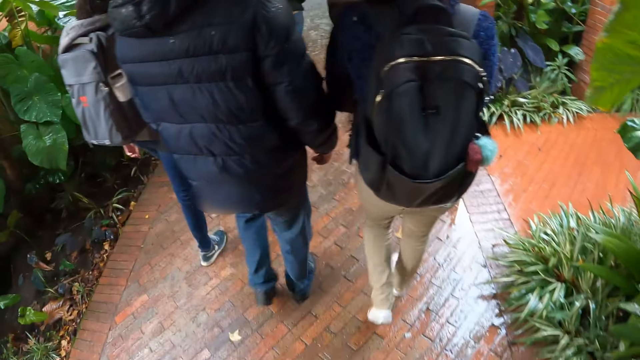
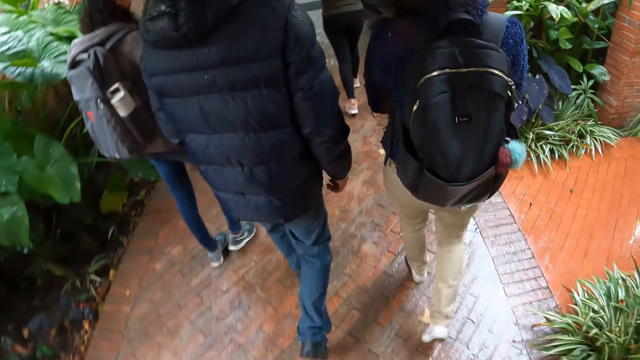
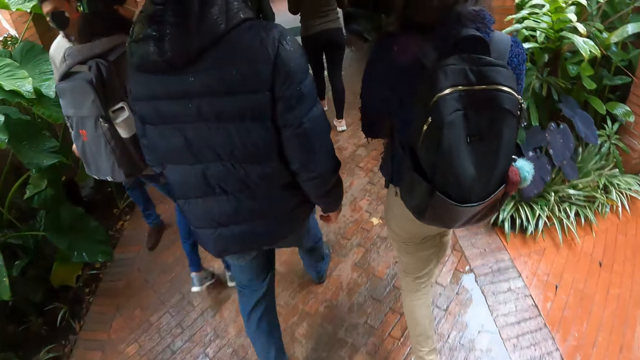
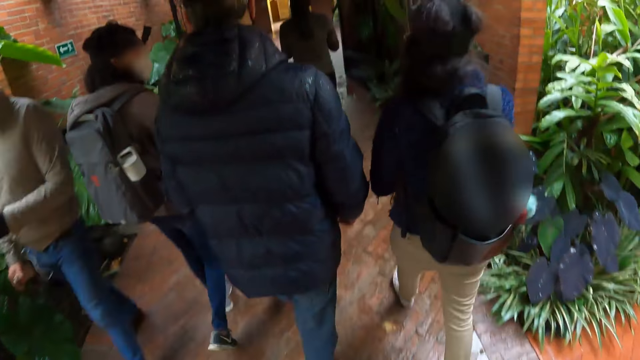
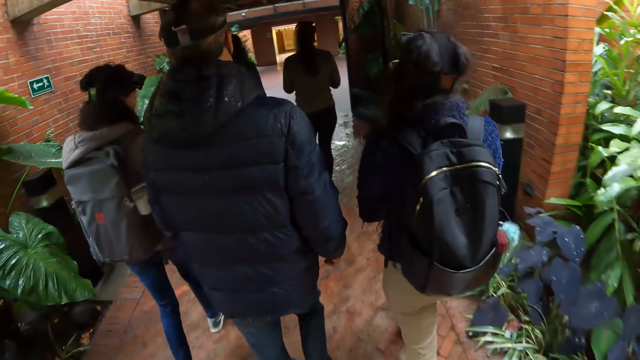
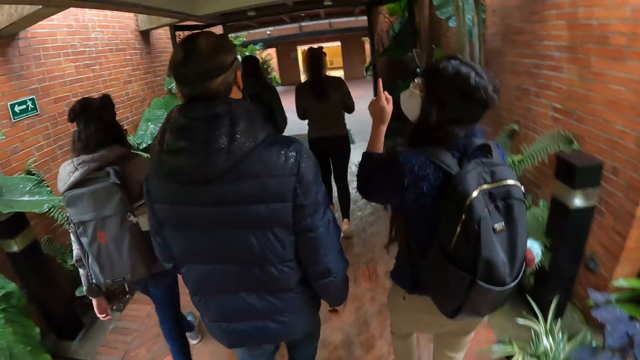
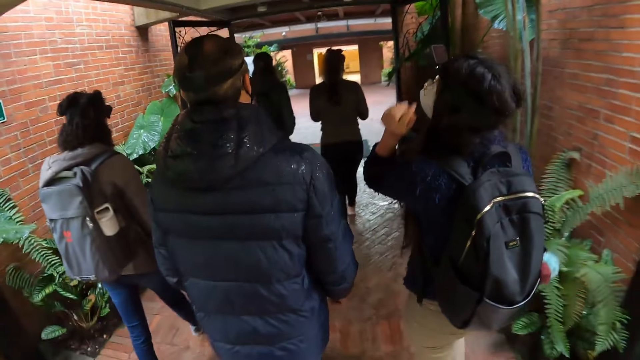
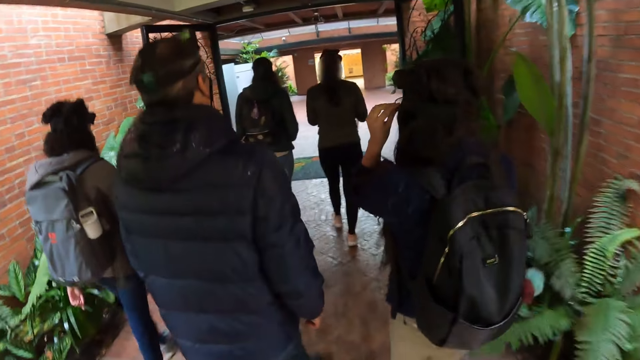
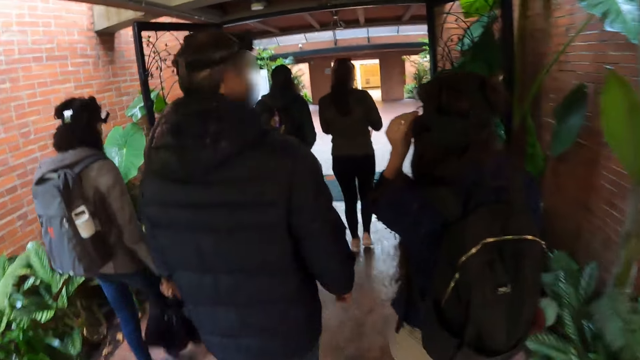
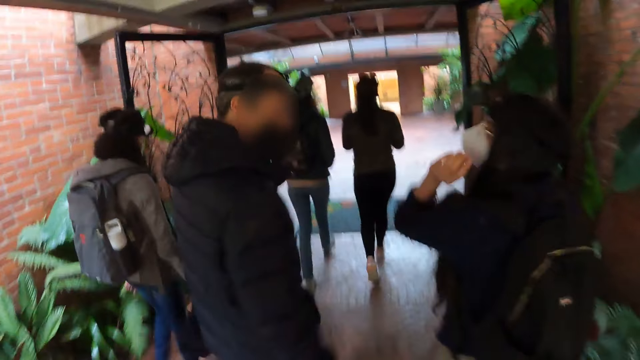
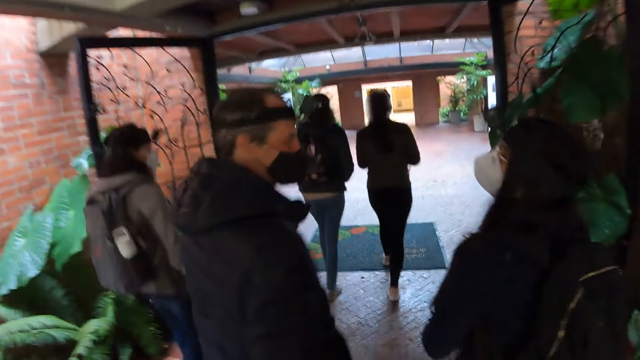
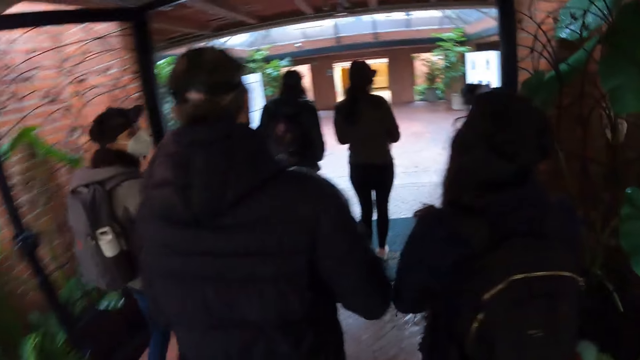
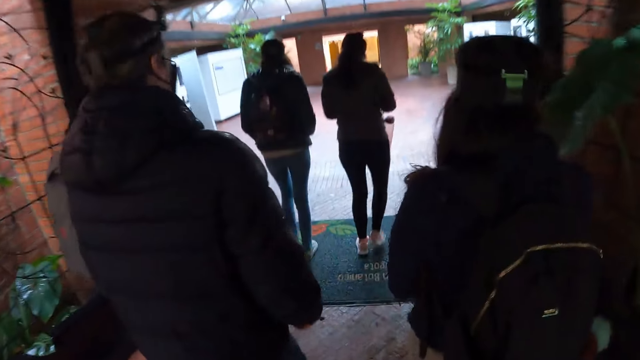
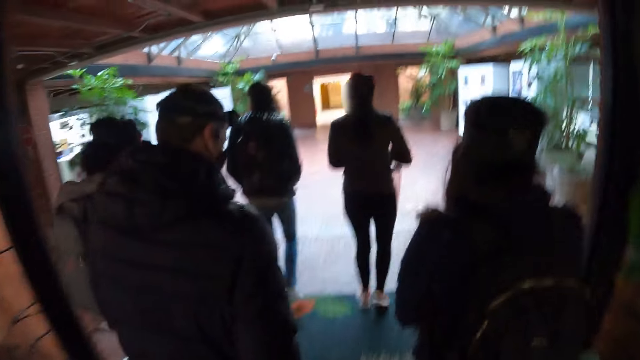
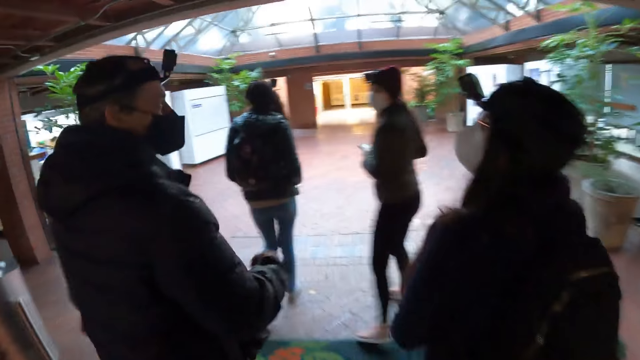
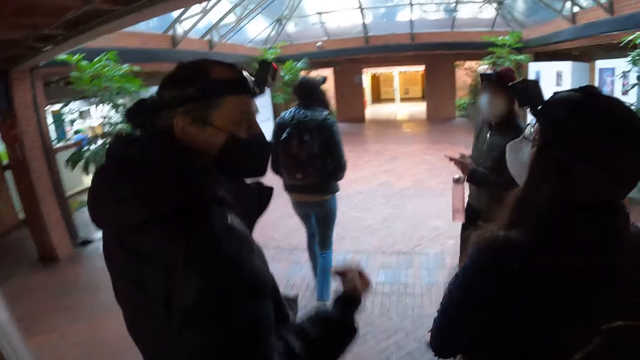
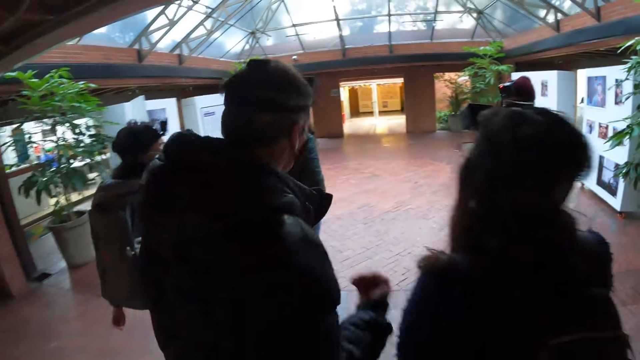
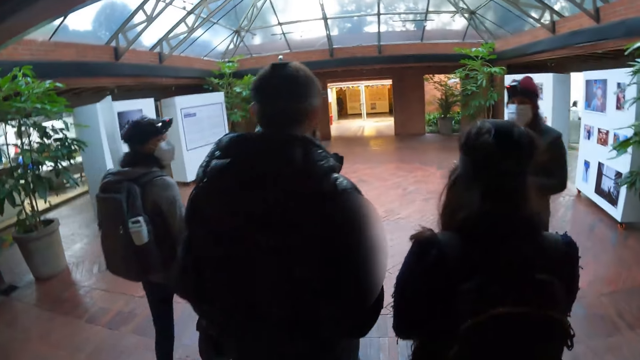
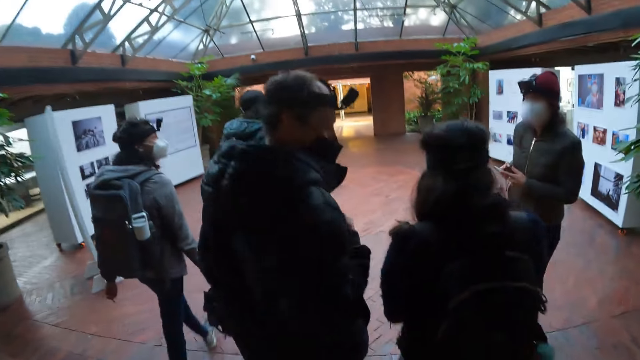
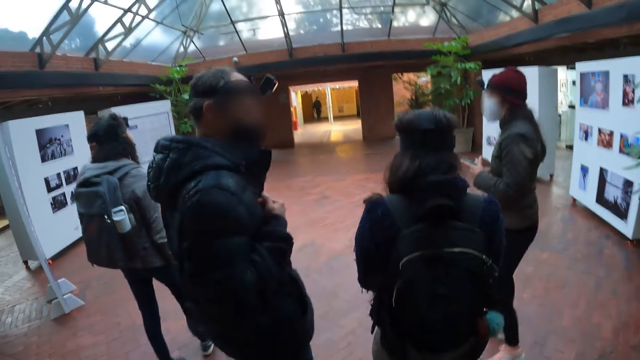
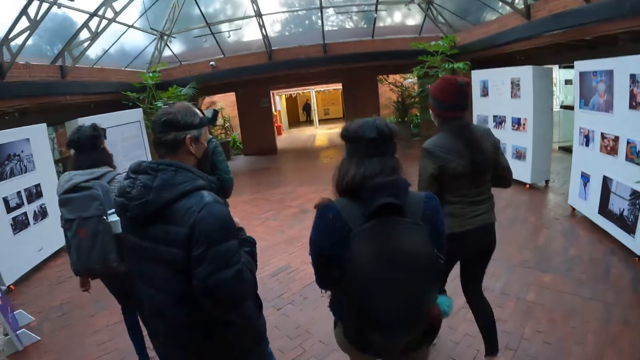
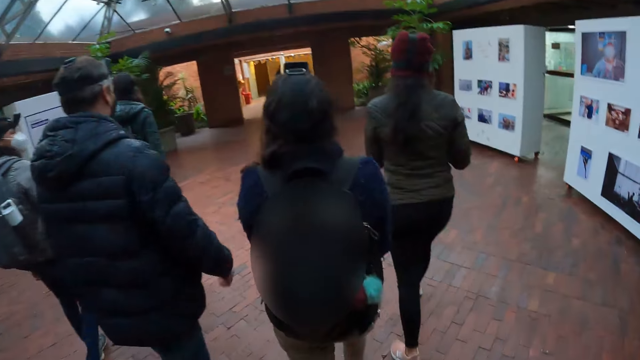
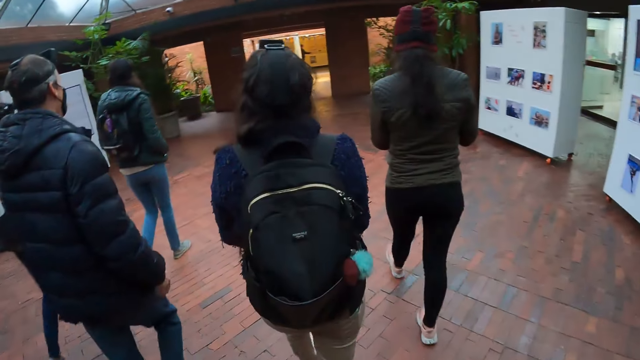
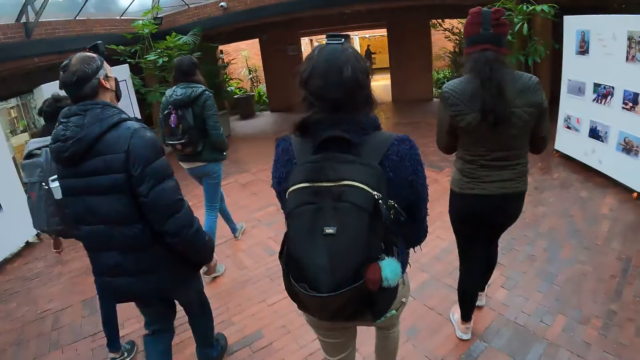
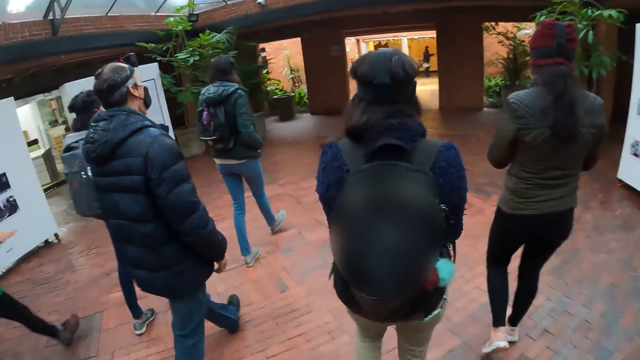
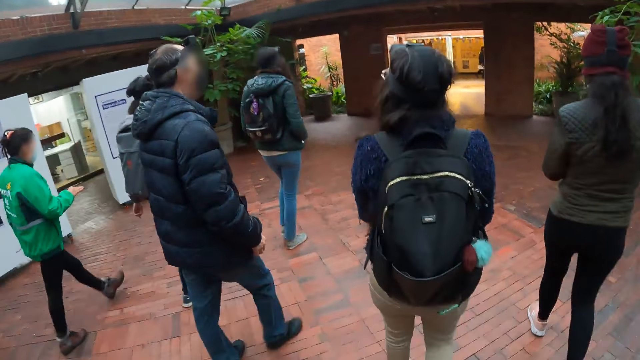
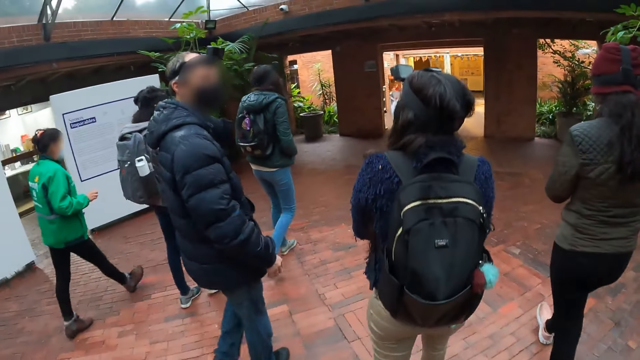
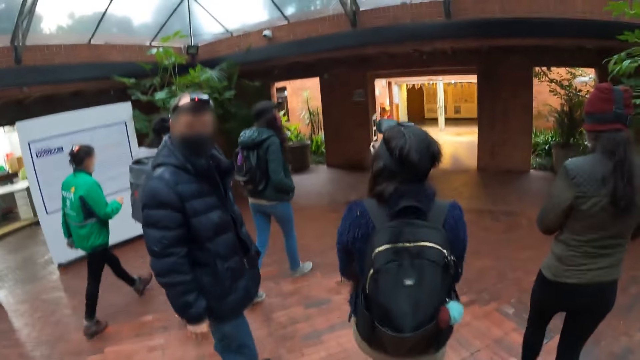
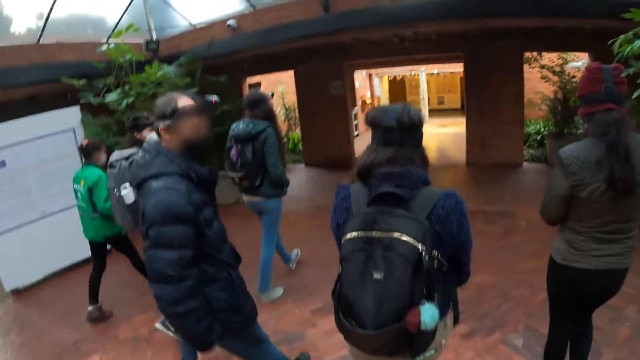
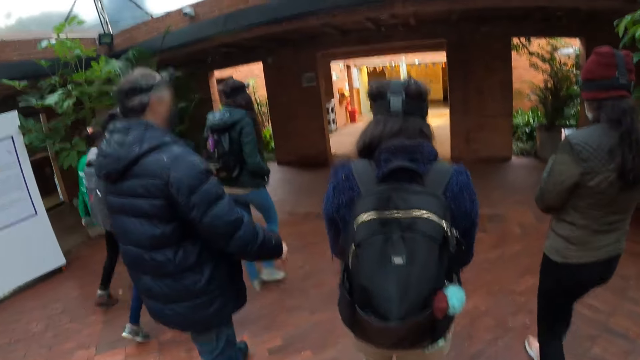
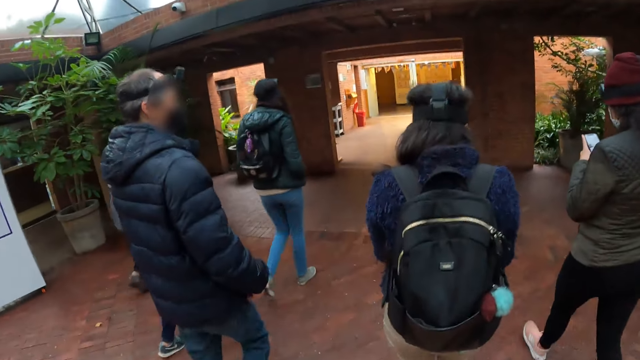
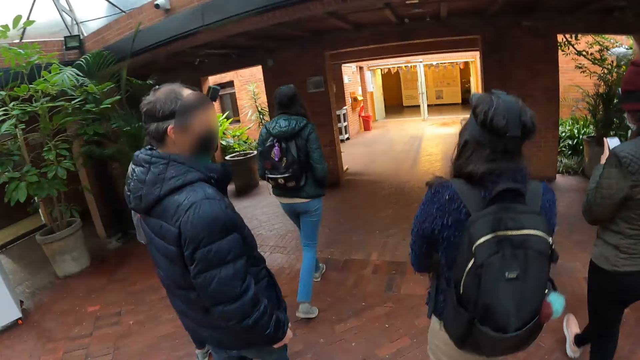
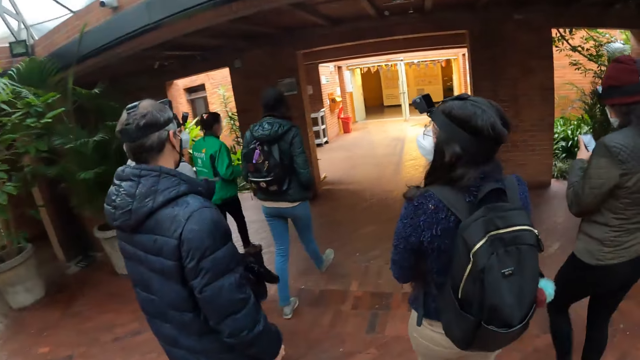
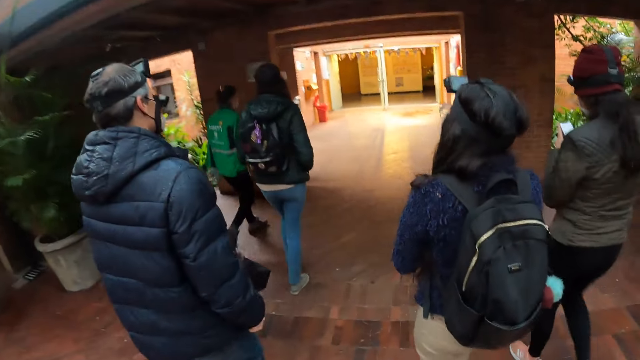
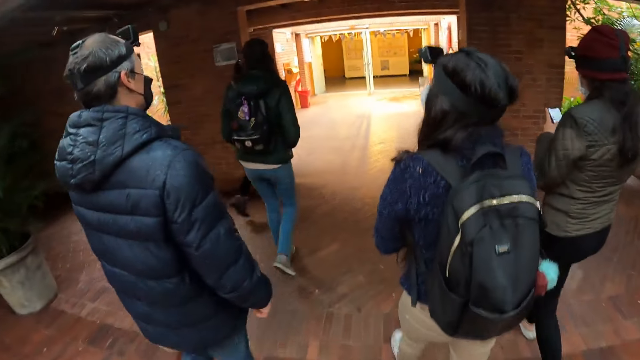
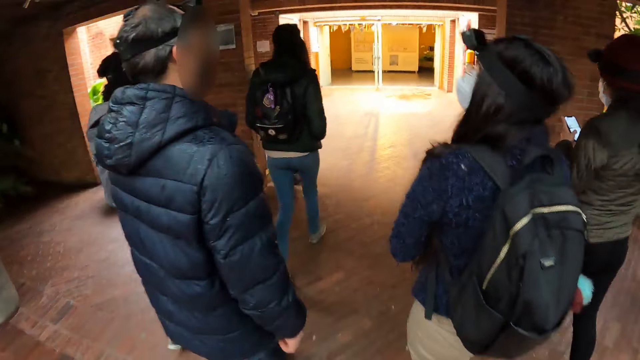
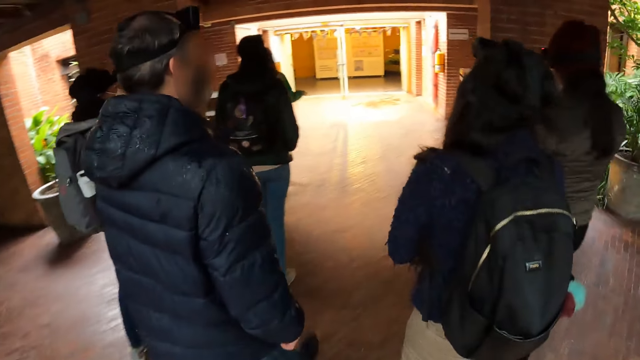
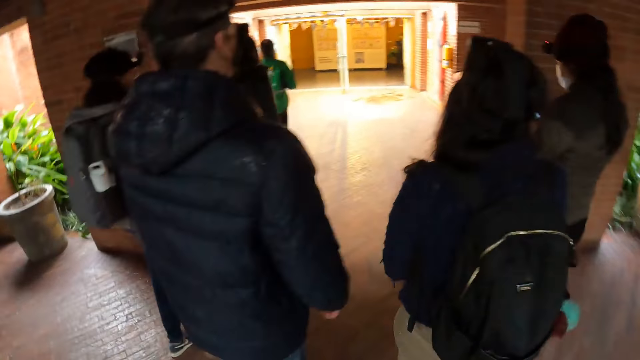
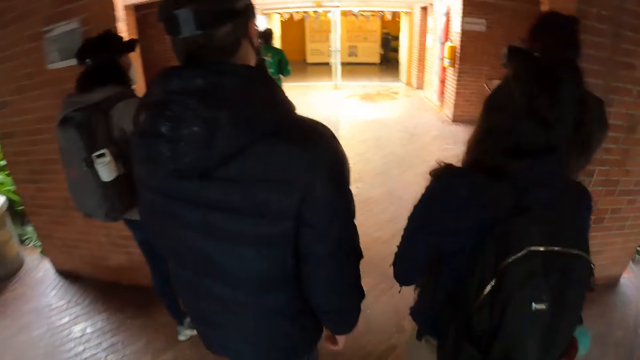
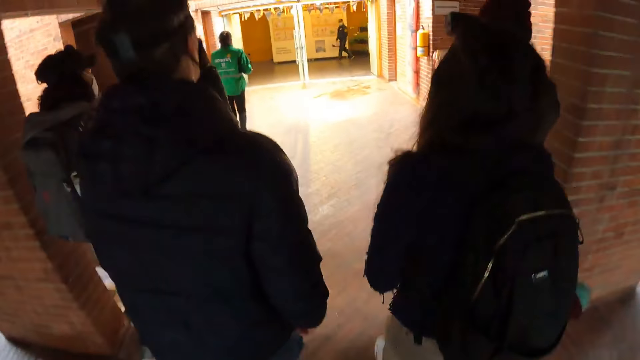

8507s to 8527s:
The woman interacts with the man. The woman gestures with the left hand. The woman adjusts the pair of glasses on her face with her left hand. The woman touches the glasses with the left hand and lowers the hand. Another woman holds a phone in her left hand. The man gestures to the first woman. The other woman operates the phone in her left hand with her right hand.
